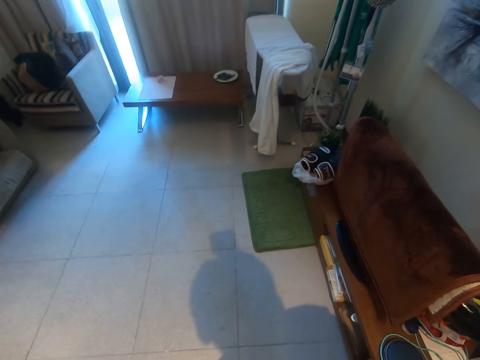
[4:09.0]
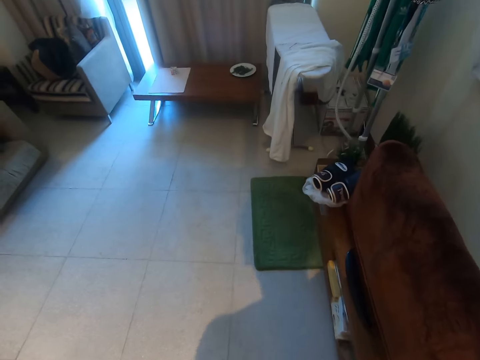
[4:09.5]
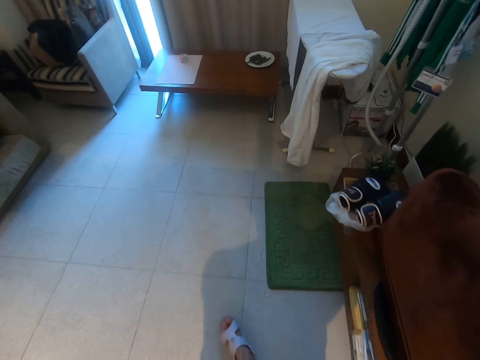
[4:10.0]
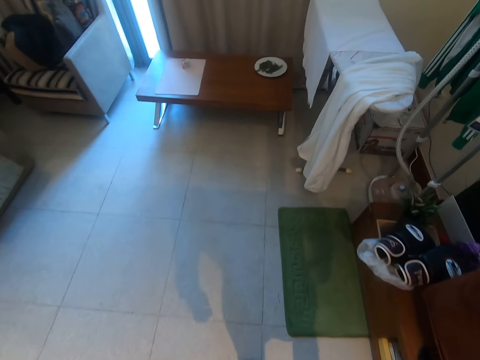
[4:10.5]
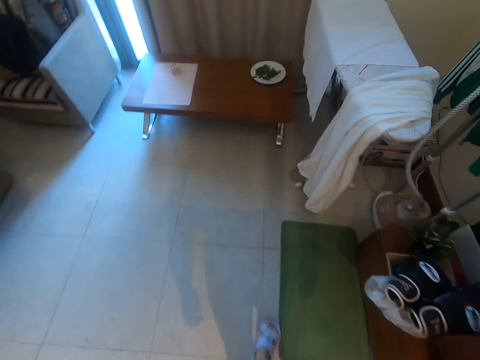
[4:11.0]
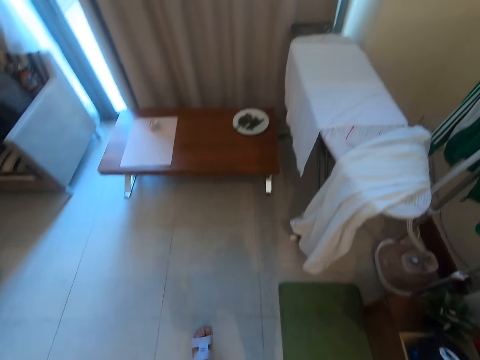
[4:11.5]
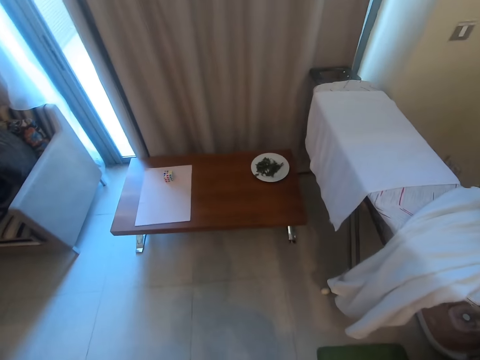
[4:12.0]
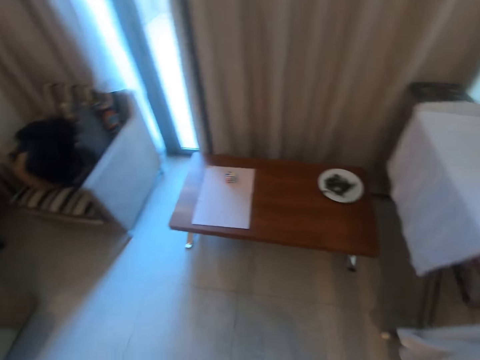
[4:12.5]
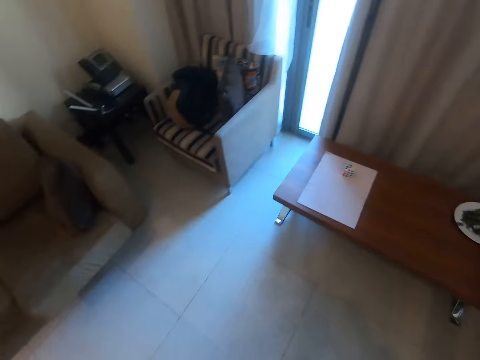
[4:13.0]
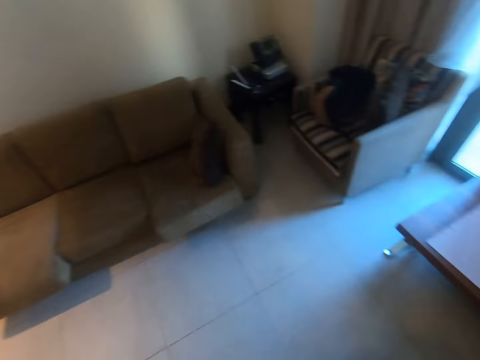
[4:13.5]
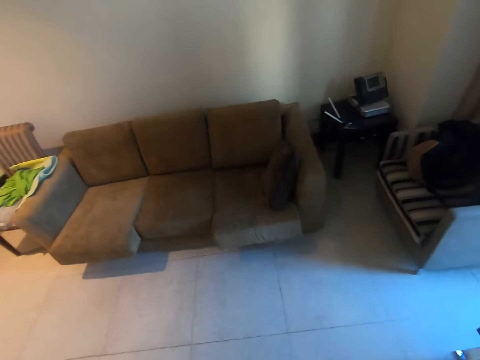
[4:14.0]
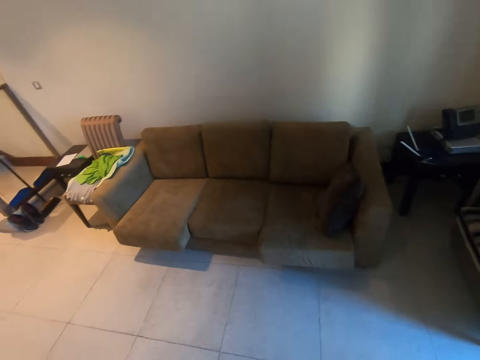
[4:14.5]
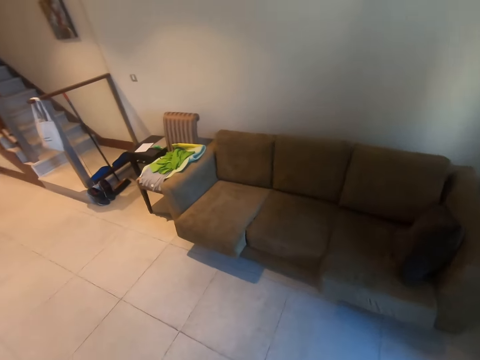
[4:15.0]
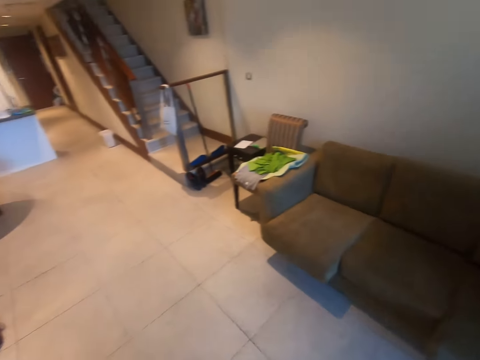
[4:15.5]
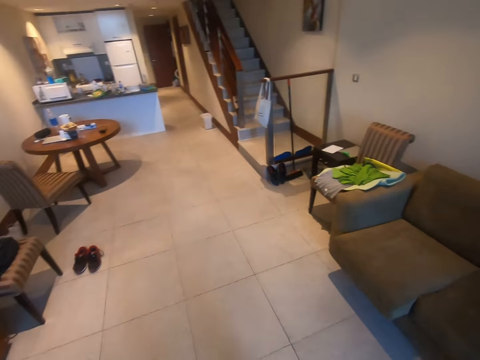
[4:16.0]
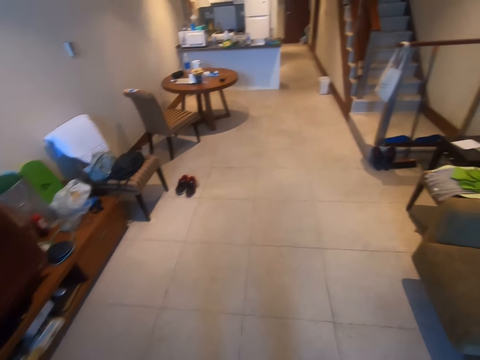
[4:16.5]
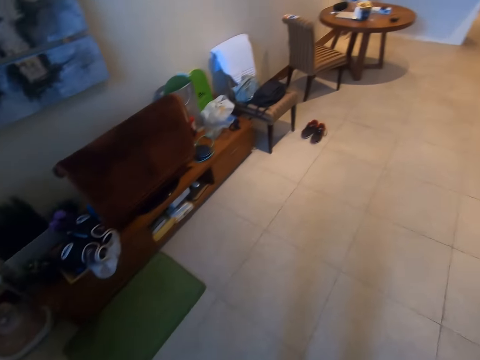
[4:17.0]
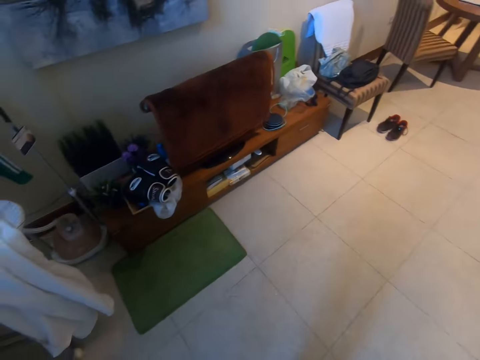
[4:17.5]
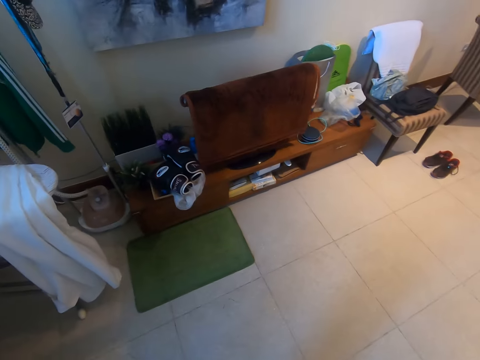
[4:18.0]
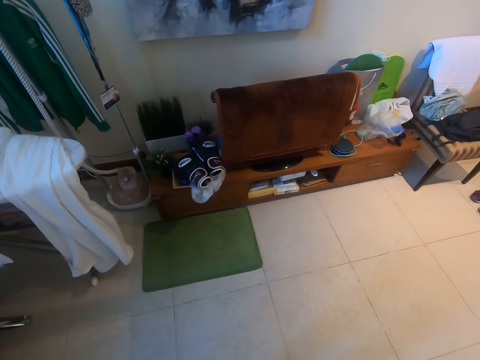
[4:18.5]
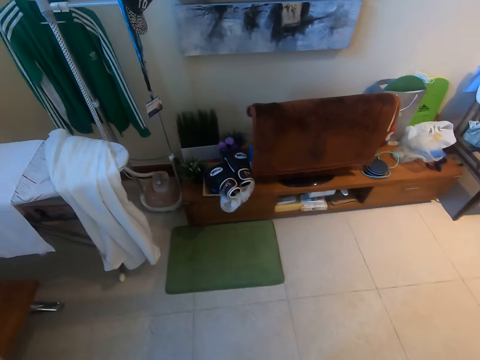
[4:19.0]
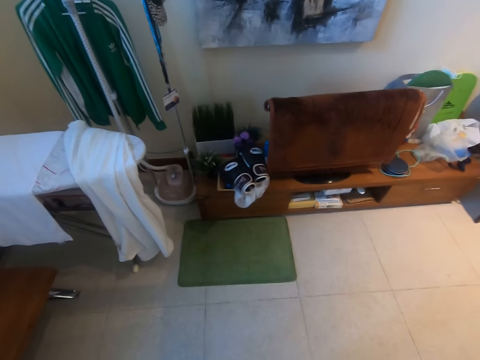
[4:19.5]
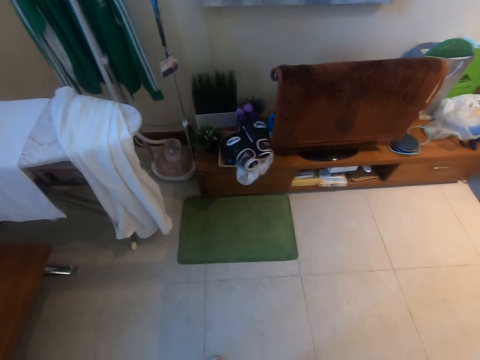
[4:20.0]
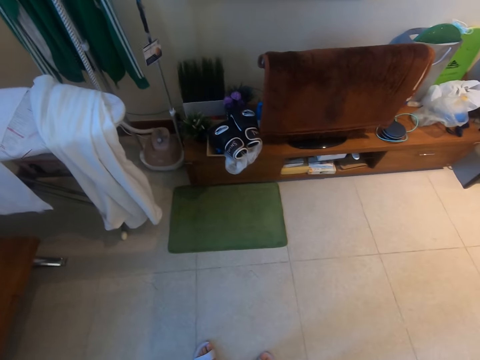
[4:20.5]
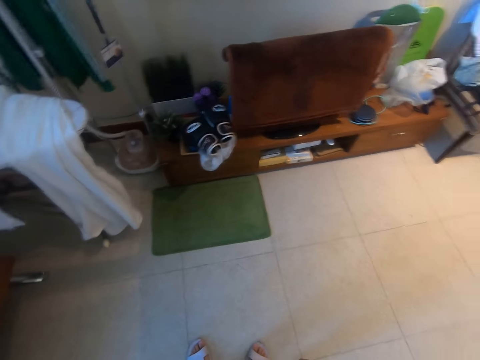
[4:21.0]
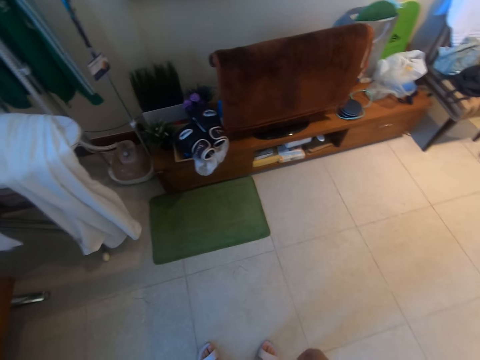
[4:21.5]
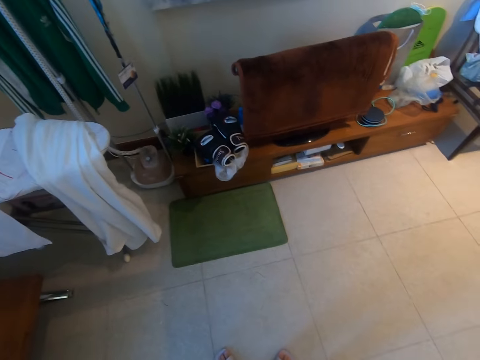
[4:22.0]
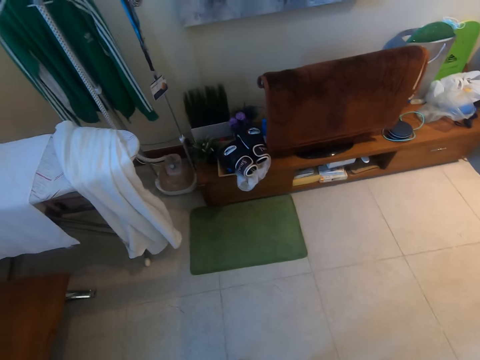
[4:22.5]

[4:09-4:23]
The camera wearer walks around the room.

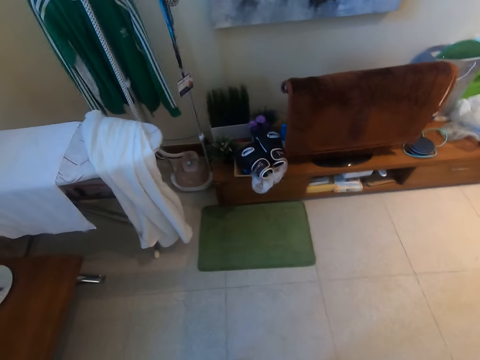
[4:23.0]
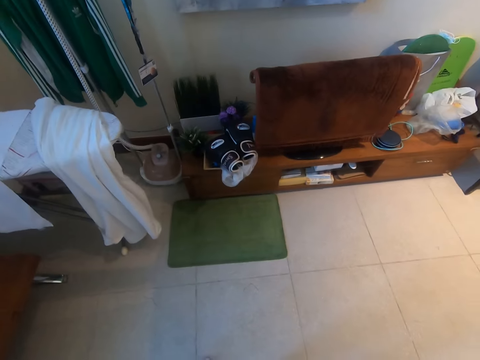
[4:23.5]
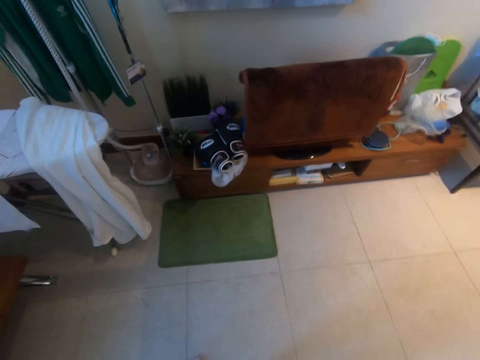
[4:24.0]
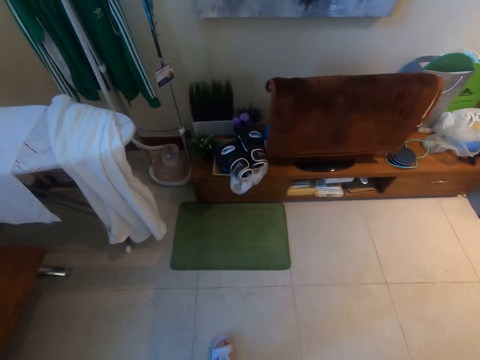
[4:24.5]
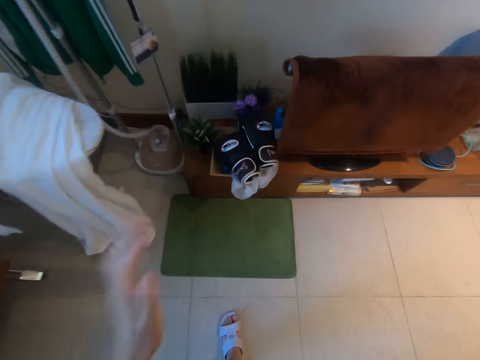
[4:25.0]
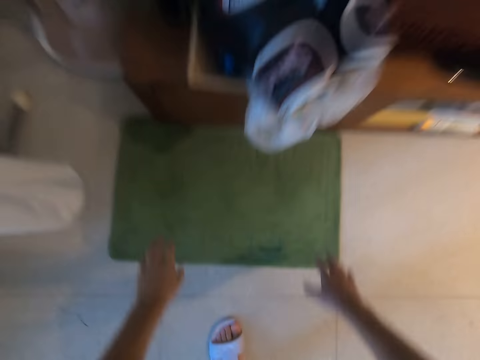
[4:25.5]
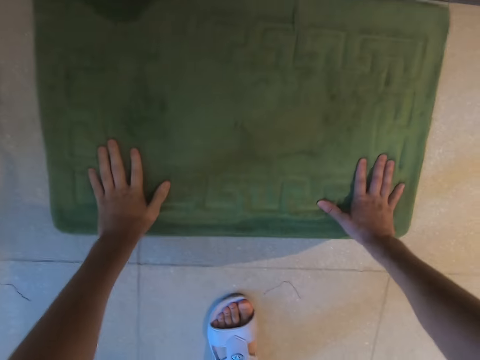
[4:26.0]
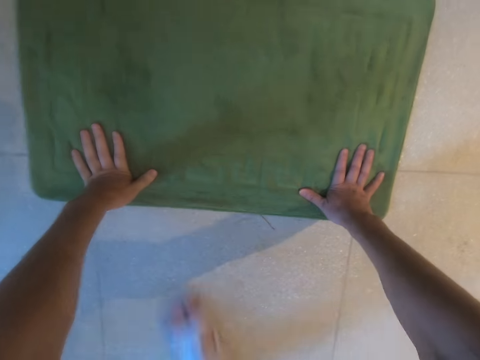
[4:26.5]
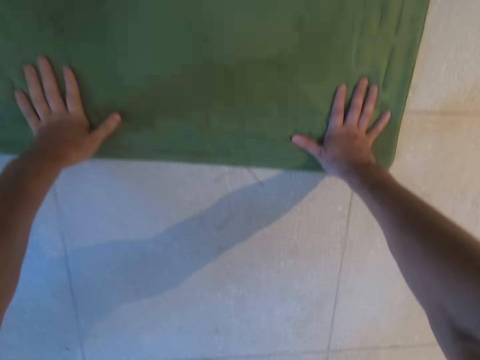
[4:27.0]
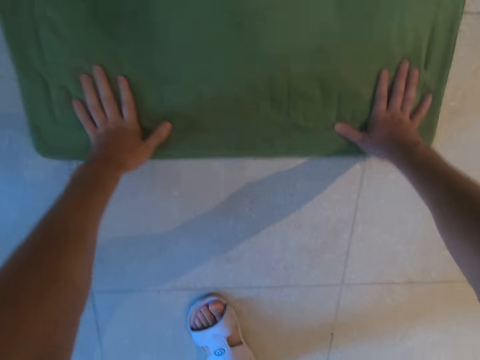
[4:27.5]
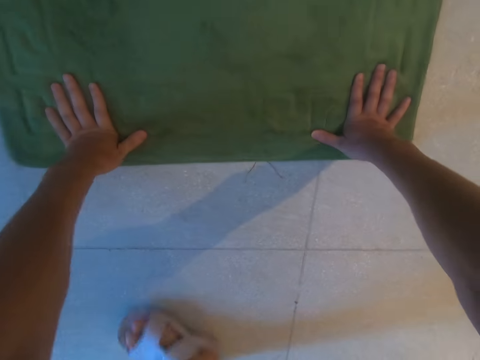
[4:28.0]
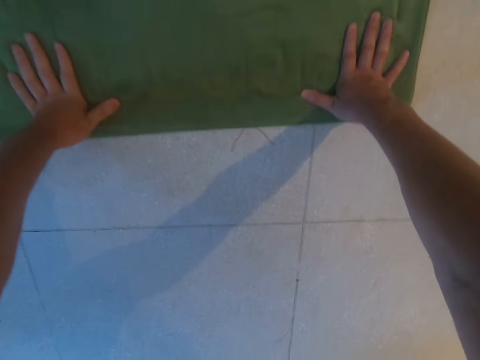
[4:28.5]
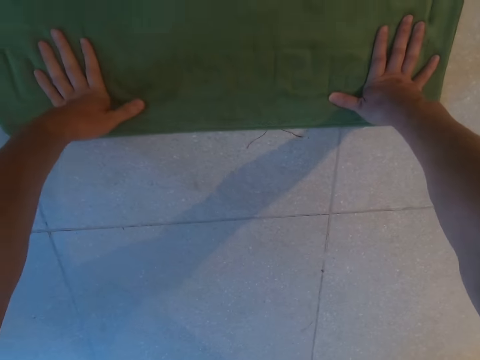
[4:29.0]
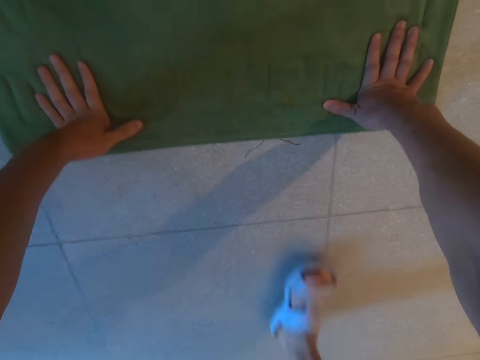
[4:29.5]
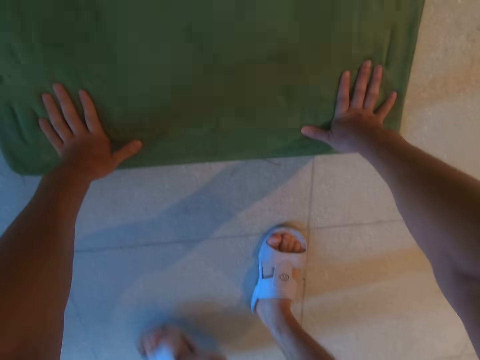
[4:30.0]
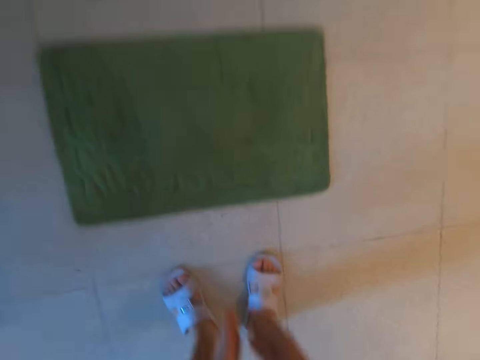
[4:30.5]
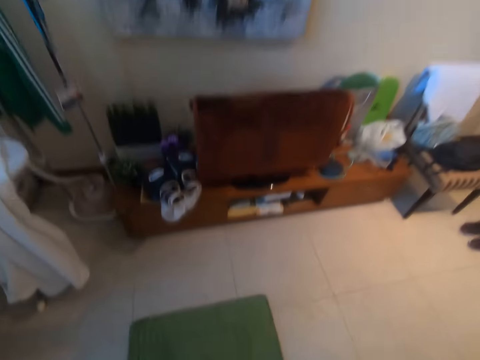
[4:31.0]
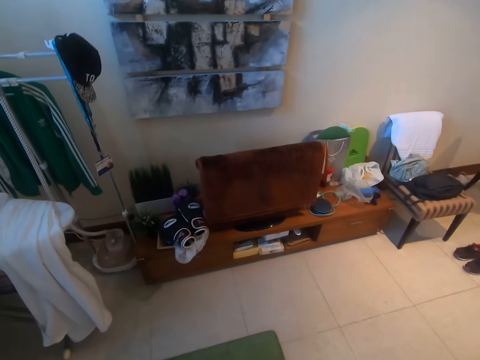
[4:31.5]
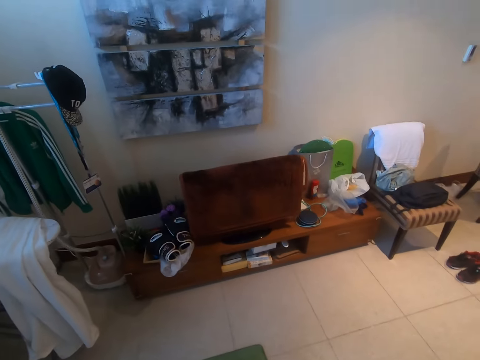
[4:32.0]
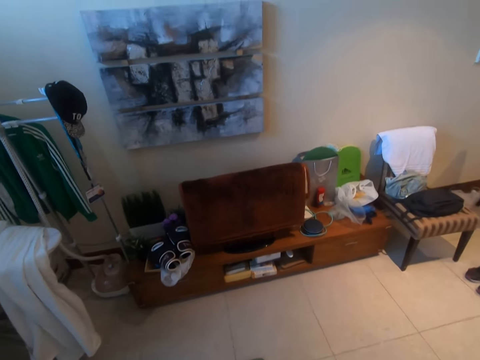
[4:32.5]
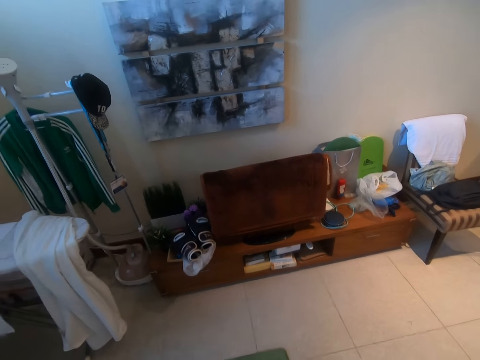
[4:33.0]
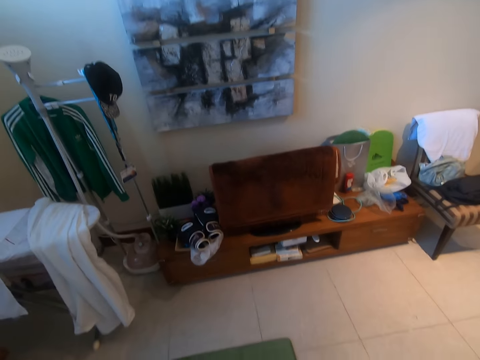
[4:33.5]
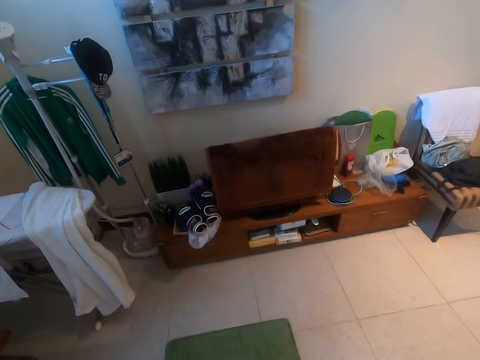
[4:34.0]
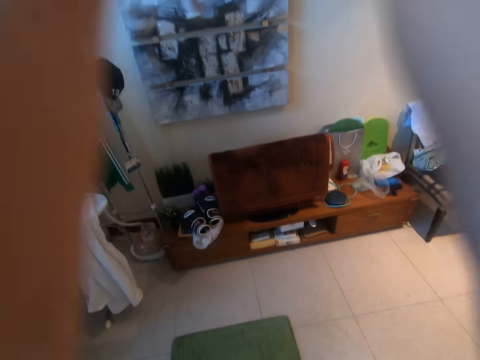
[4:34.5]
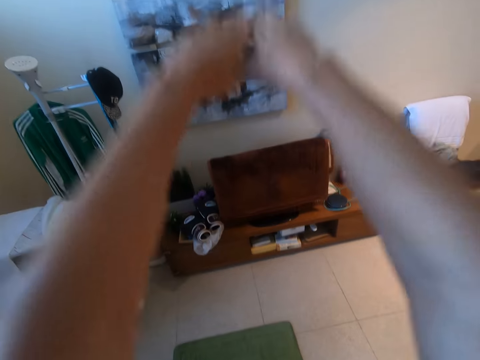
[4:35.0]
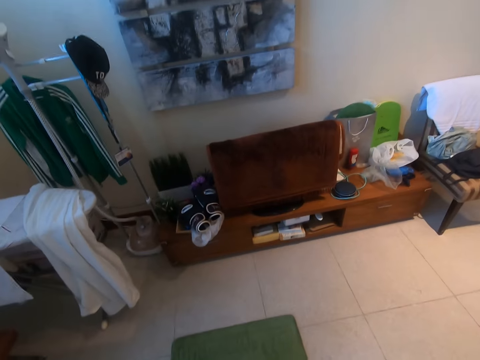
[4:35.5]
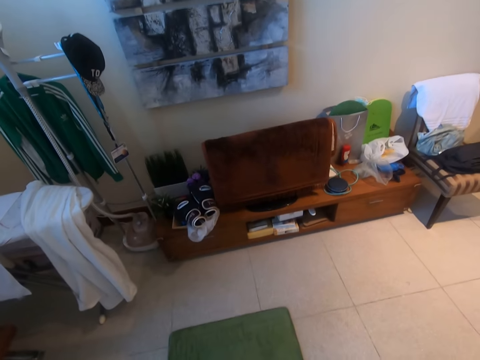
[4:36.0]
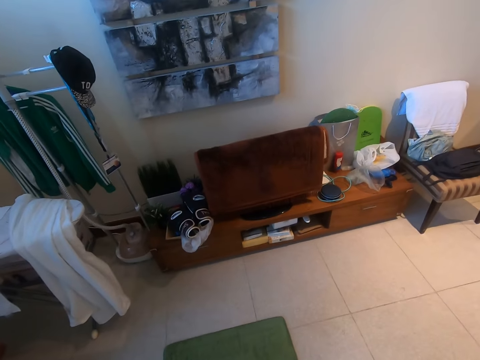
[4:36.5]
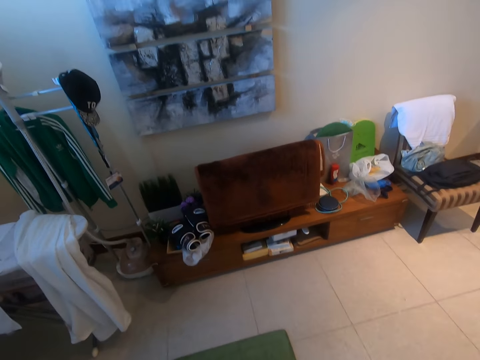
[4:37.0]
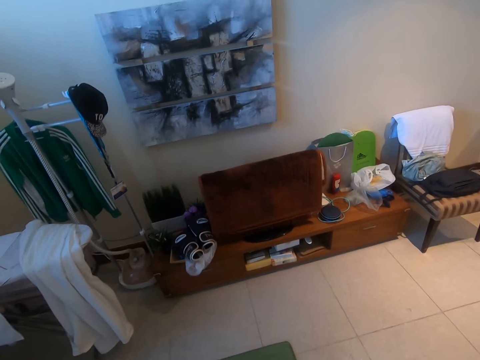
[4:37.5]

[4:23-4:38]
The camera wearer bends. He moves the mat. He stands. He stretches his hands.
